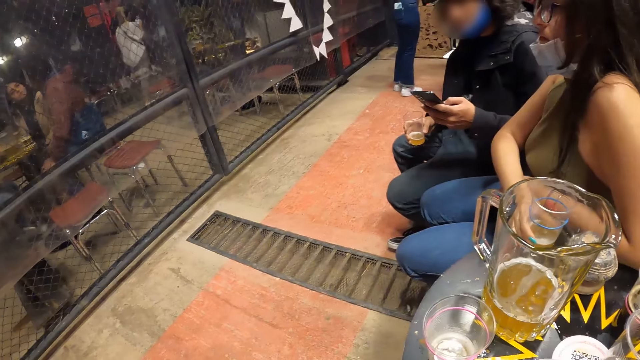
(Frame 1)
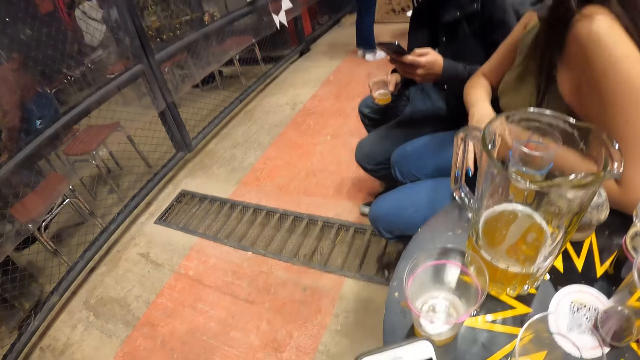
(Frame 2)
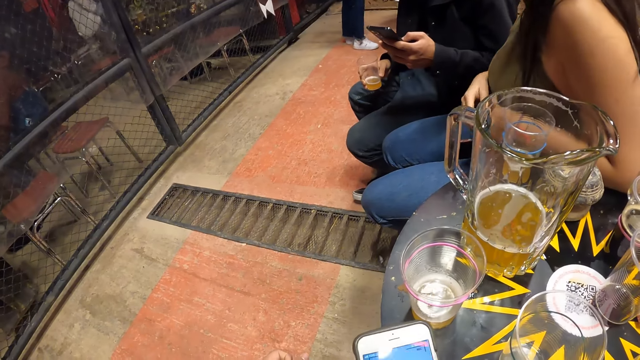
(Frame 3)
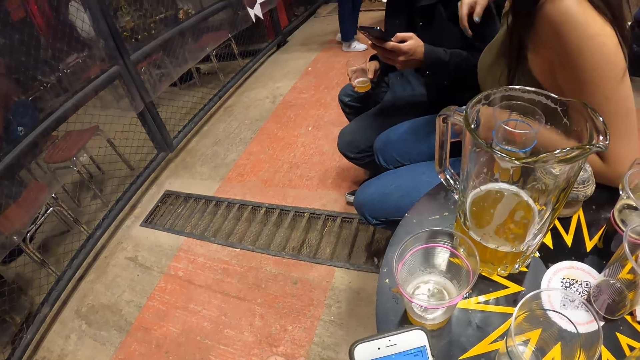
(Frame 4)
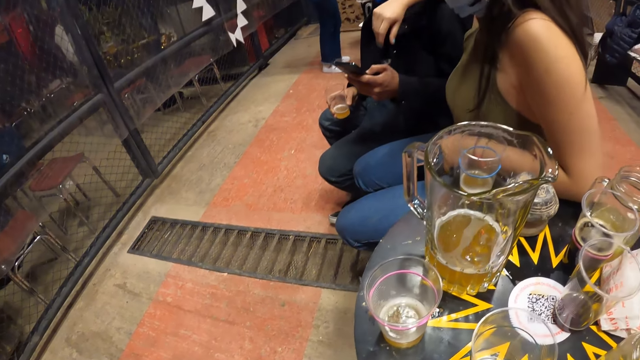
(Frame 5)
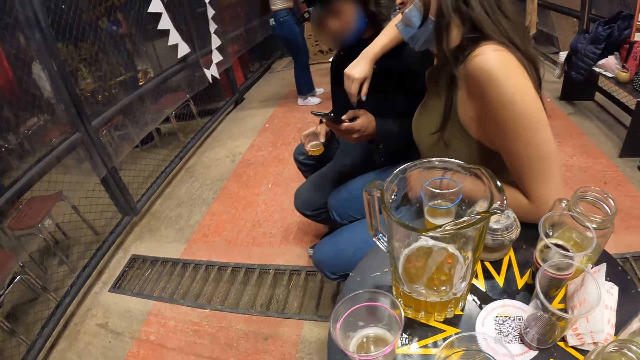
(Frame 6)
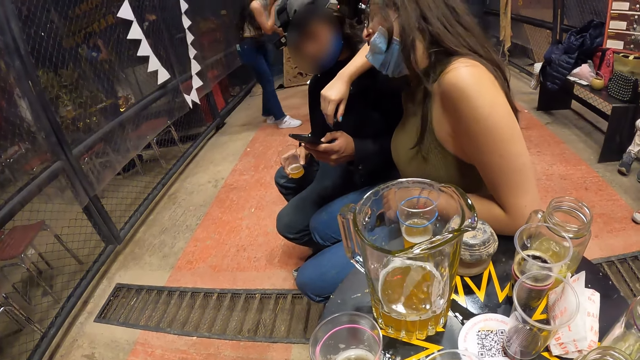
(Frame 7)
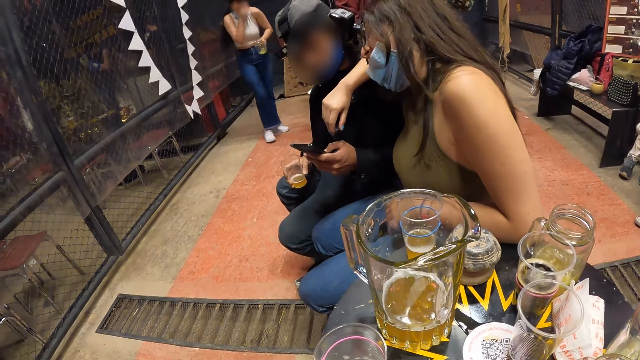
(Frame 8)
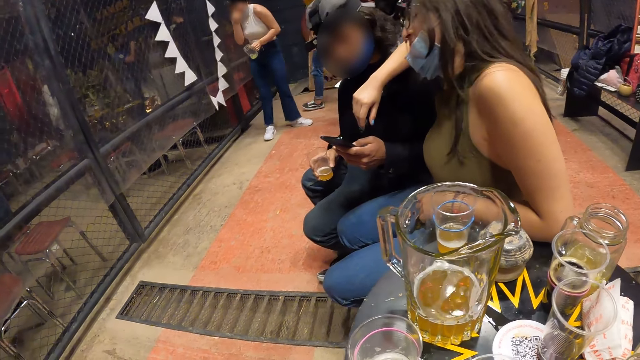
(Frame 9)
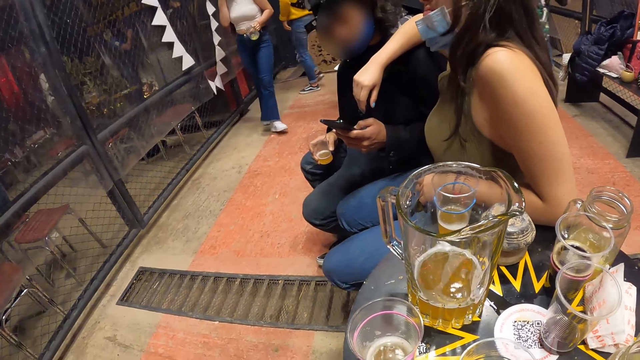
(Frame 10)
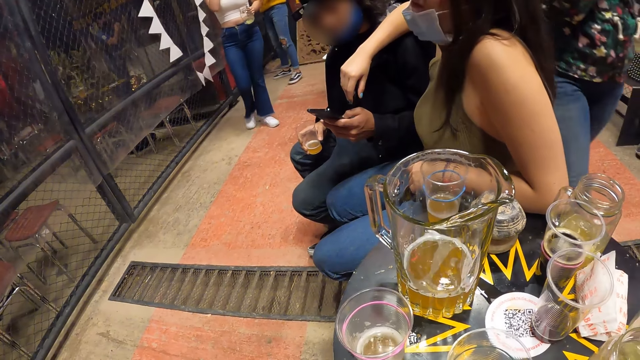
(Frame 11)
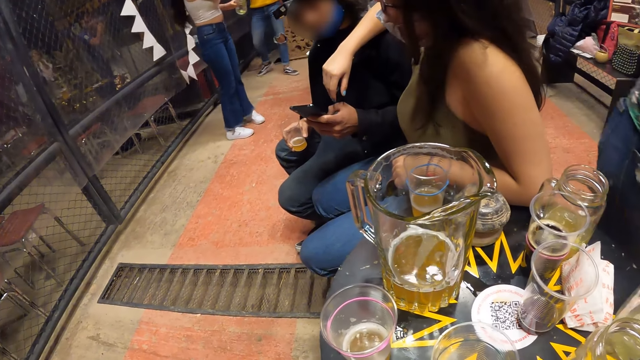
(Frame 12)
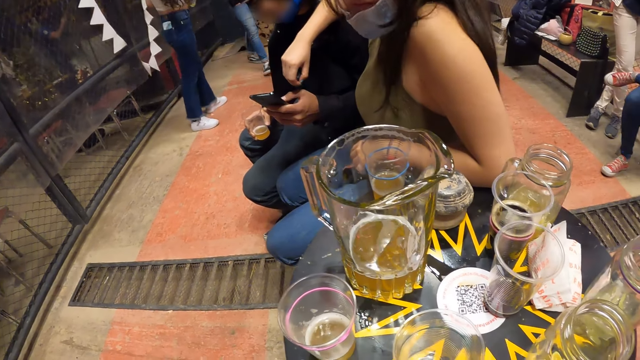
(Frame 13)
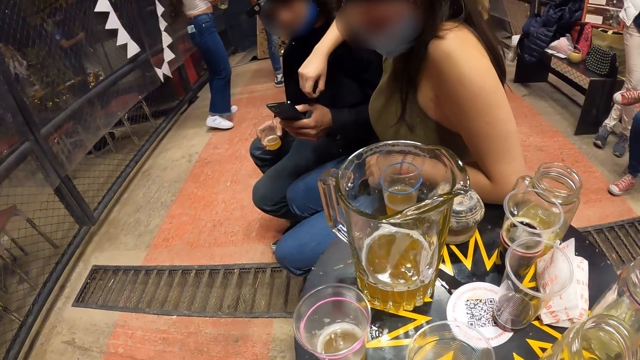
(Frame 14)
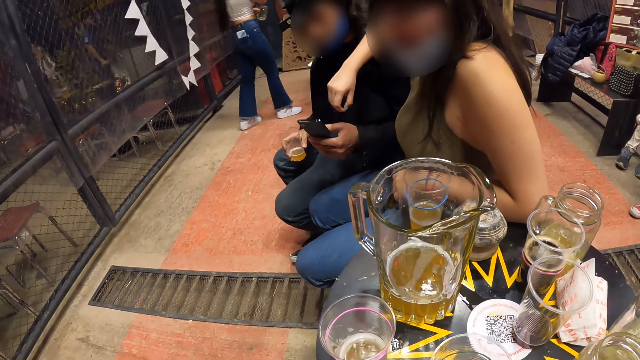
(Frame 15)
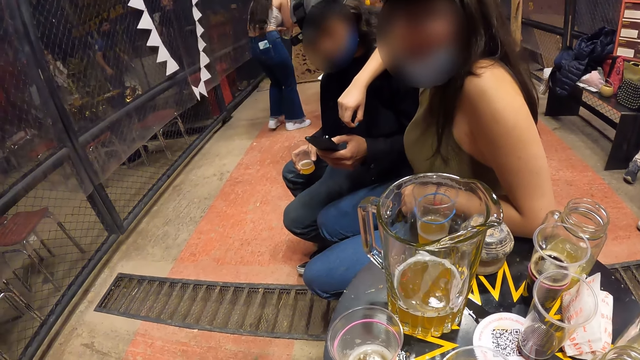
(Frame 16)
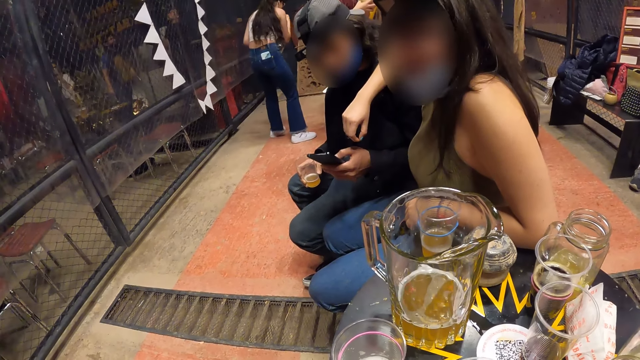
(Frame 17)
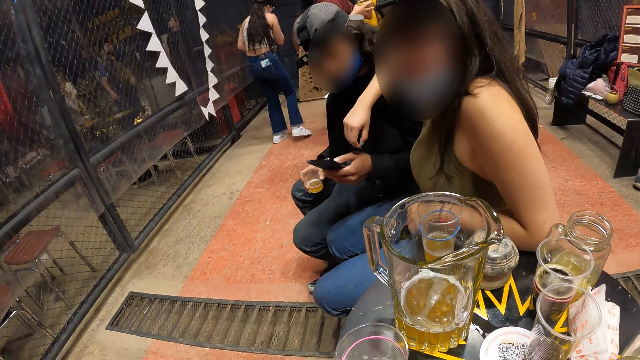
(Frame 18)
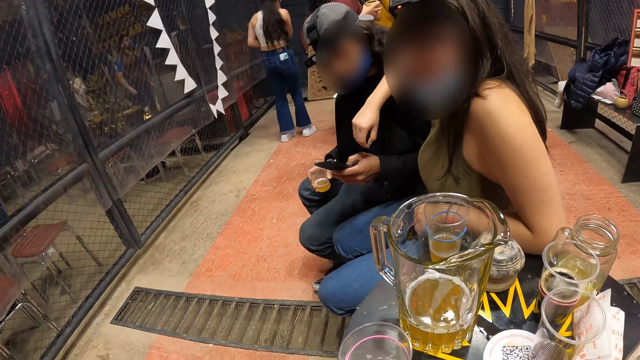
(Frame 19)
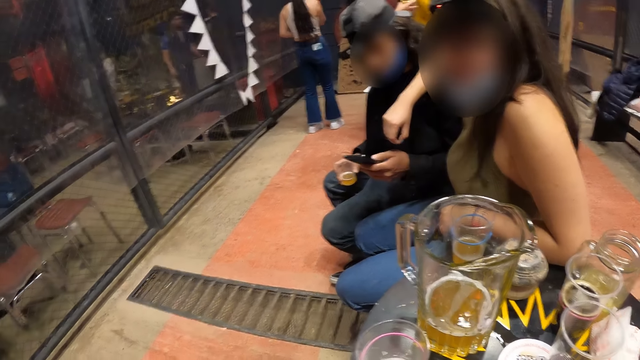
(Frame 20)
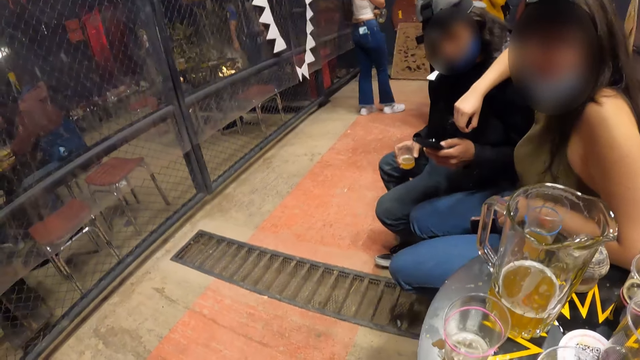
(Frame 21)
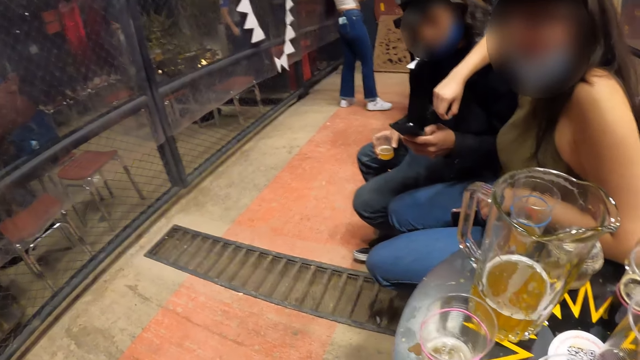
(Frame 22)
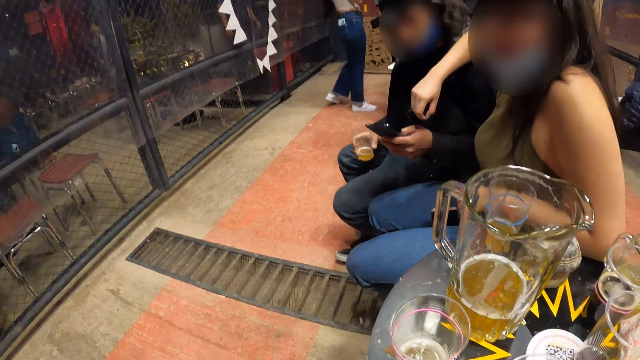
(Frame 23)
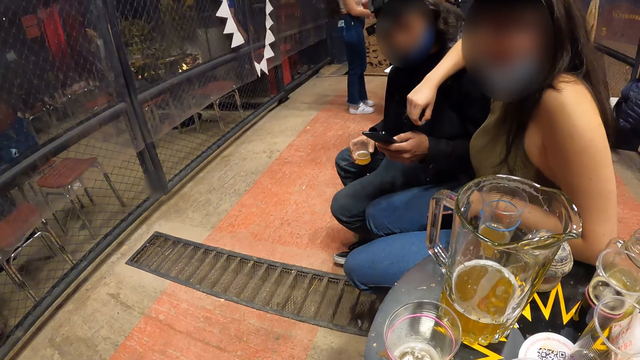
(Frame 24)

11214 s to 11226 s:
A woman drops the cup in her right hand on the table. The woman places her right hand on the shoulder of a man. The camera wearer converses with the man and the woman.

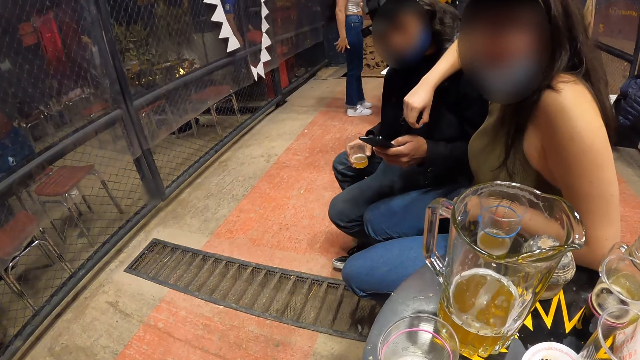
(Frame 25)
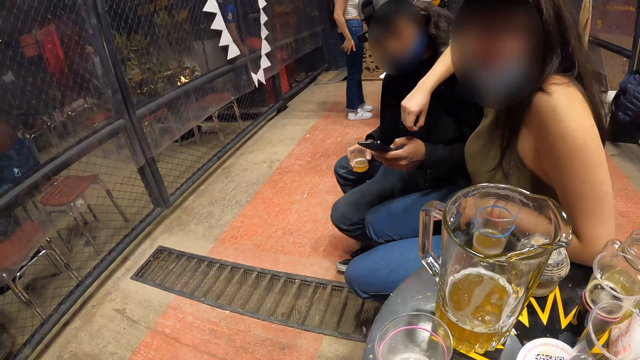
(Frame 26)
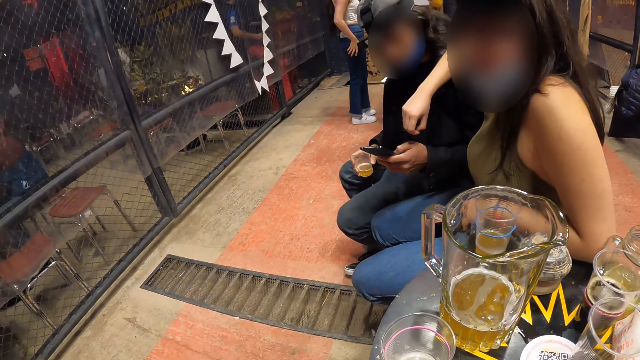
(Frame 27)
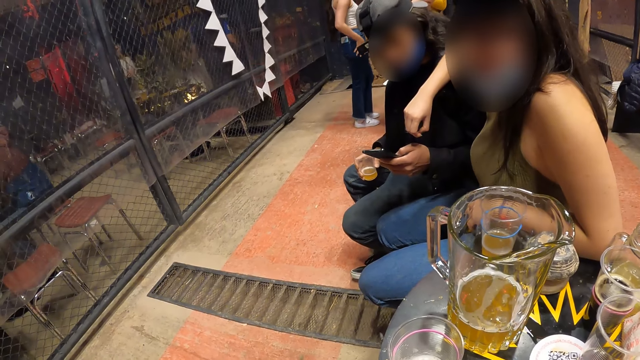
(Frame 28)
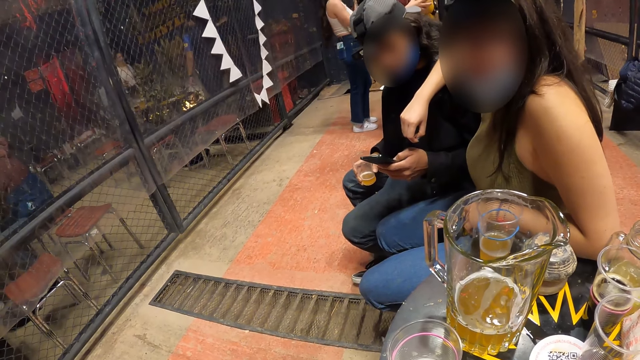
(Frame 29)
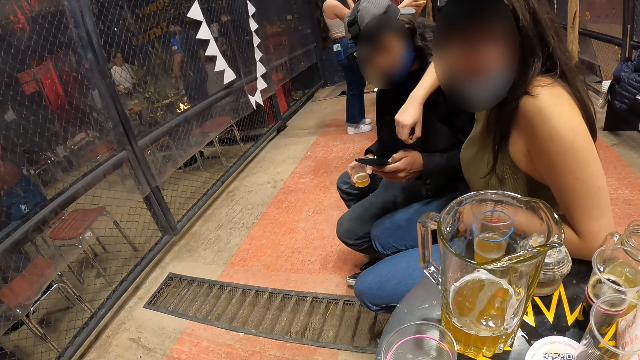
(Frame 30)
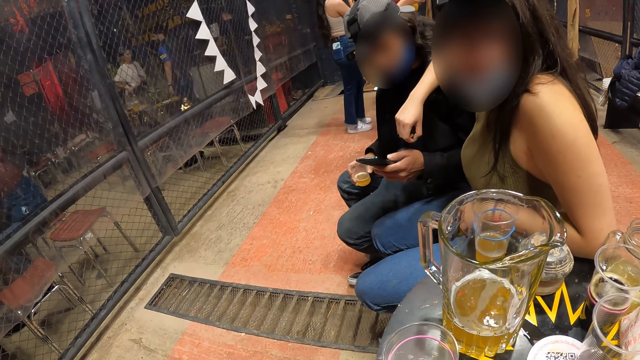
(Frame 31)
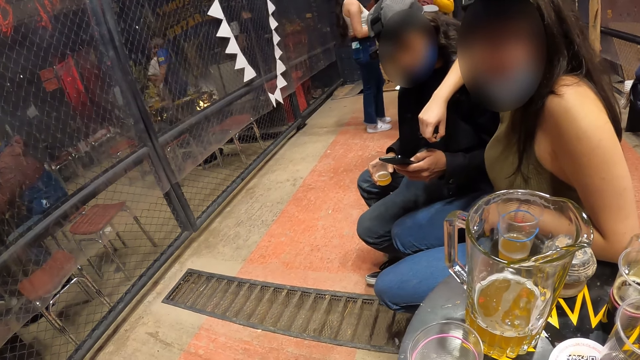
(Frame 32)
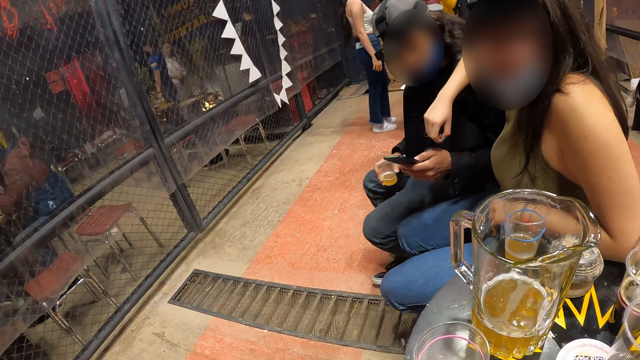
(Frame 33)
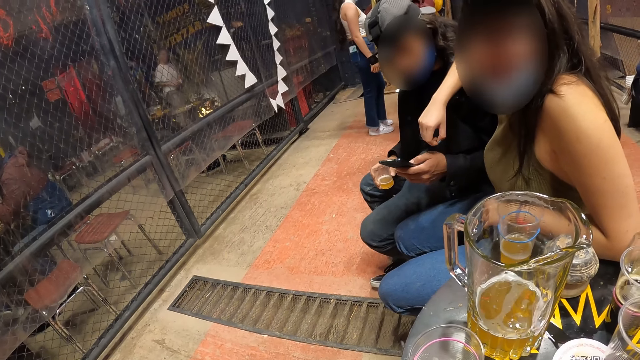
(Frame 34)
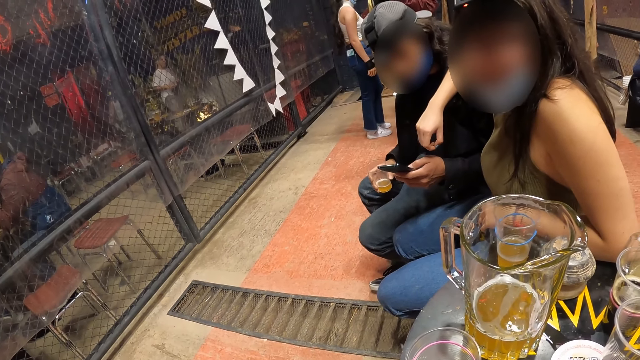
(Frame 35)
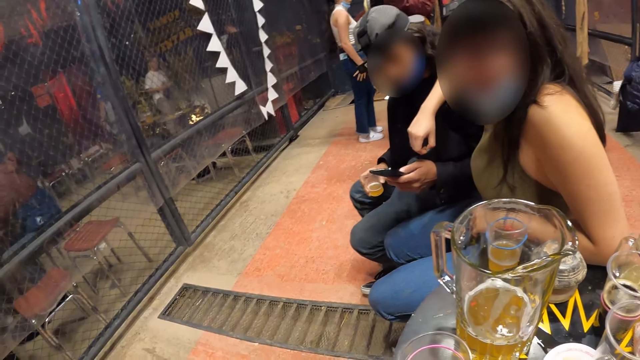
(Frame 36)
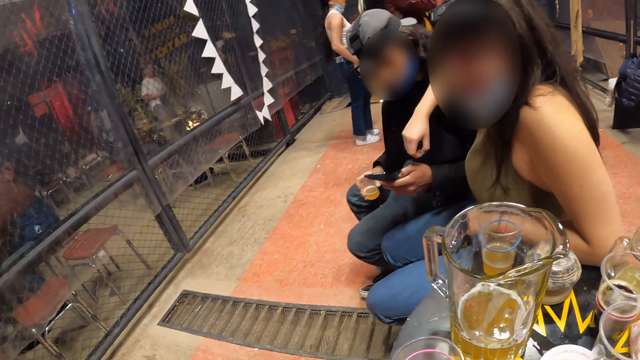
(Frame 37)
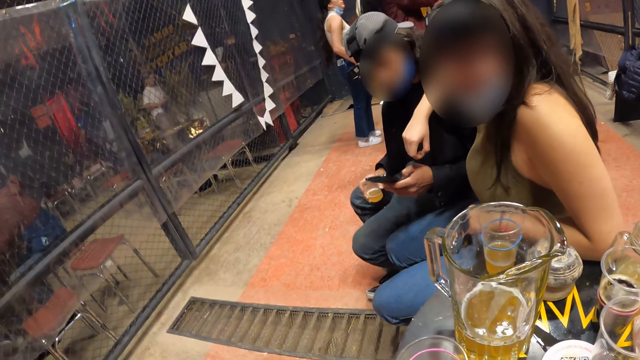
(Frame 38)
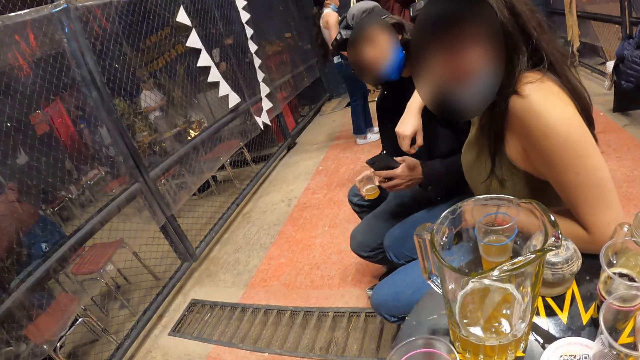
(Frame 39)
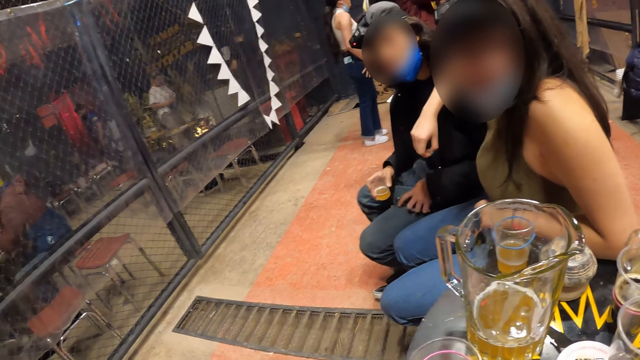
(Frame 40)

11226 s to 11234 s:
A man holds the cellphone with his left hand.
